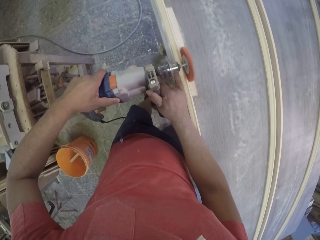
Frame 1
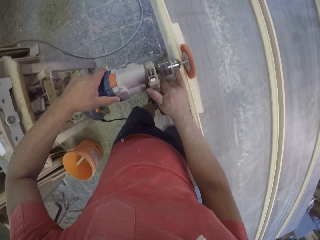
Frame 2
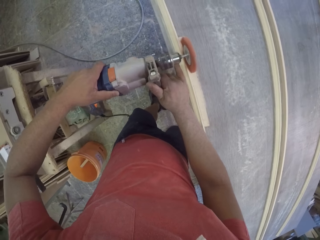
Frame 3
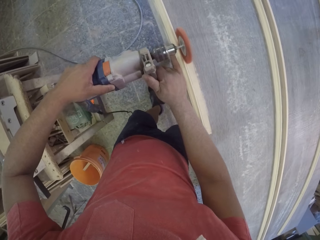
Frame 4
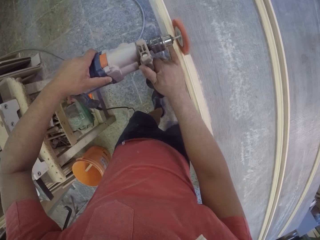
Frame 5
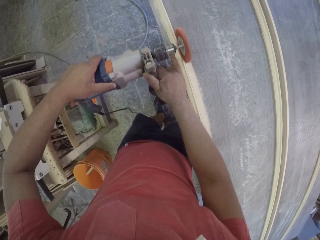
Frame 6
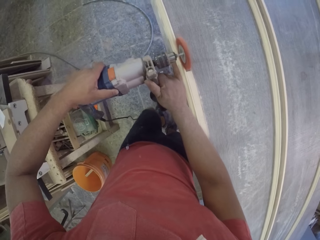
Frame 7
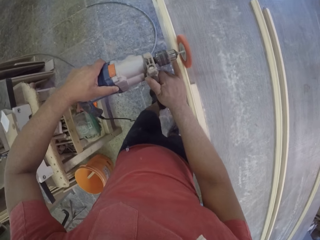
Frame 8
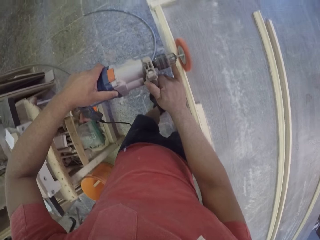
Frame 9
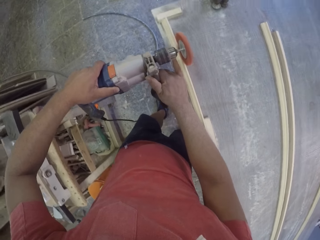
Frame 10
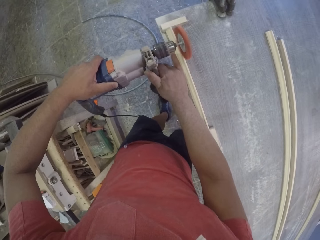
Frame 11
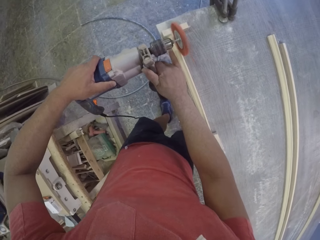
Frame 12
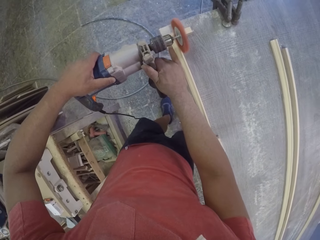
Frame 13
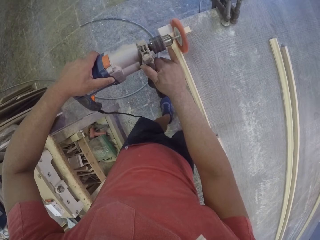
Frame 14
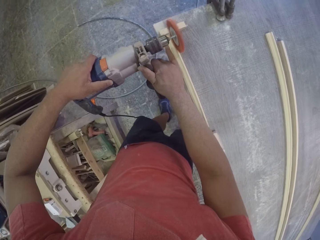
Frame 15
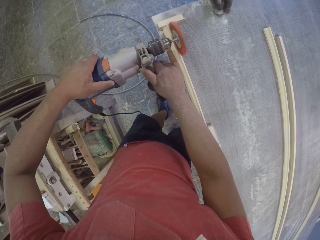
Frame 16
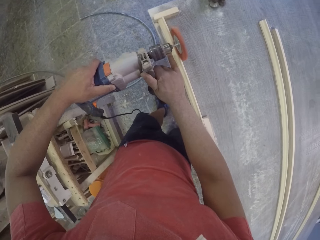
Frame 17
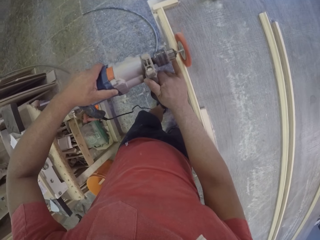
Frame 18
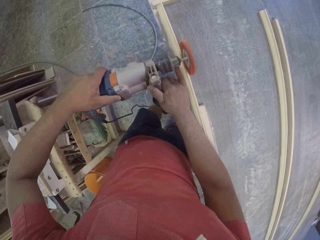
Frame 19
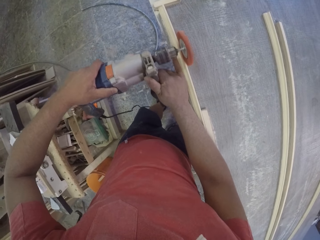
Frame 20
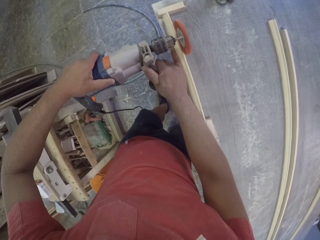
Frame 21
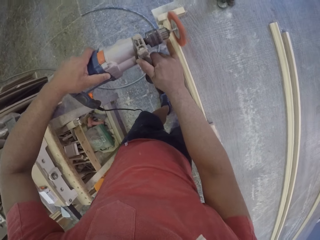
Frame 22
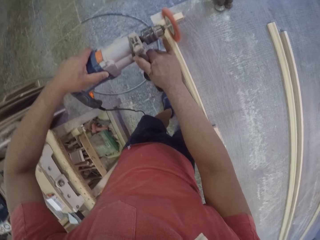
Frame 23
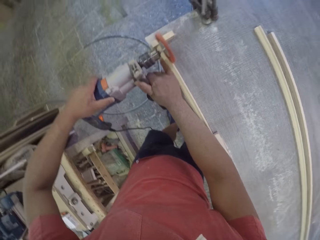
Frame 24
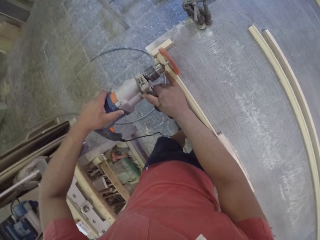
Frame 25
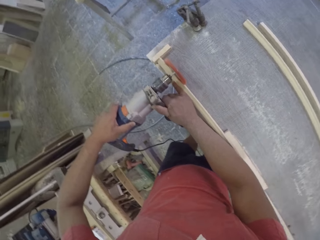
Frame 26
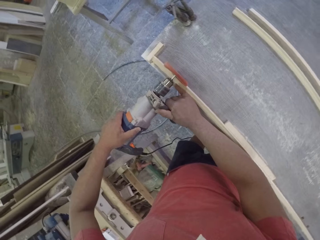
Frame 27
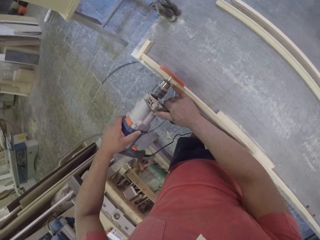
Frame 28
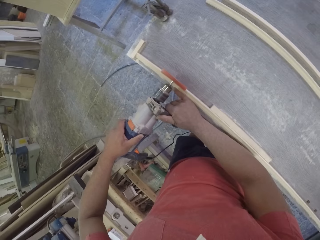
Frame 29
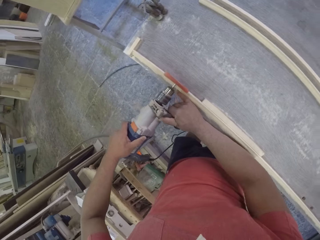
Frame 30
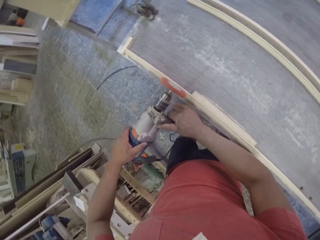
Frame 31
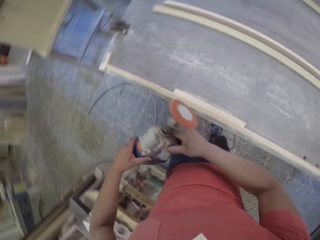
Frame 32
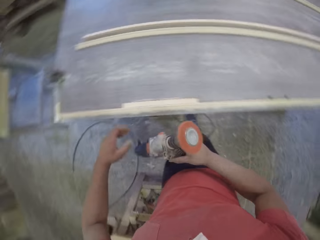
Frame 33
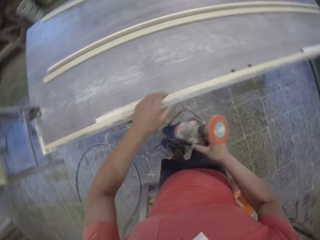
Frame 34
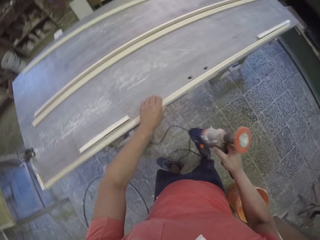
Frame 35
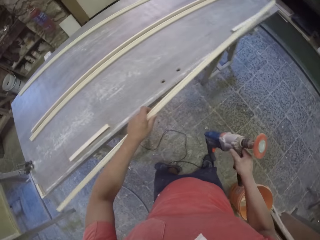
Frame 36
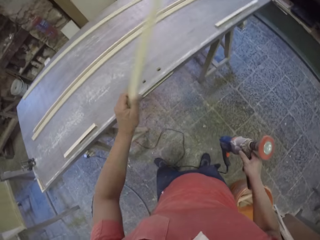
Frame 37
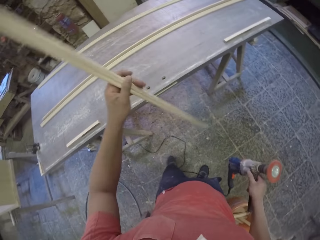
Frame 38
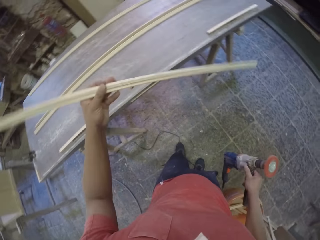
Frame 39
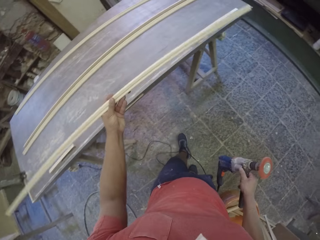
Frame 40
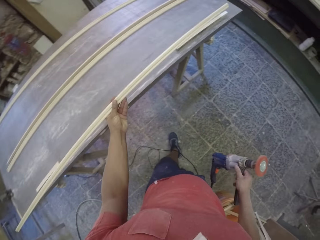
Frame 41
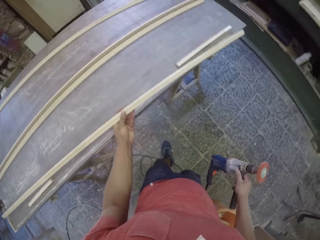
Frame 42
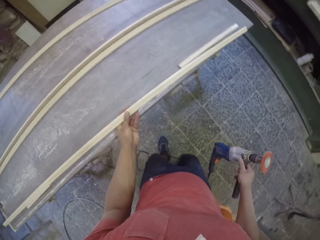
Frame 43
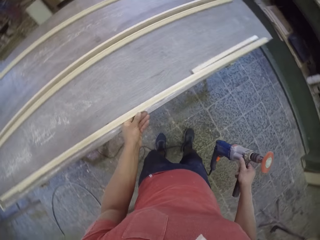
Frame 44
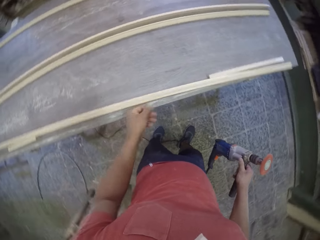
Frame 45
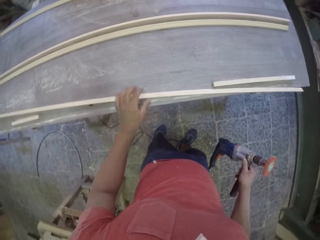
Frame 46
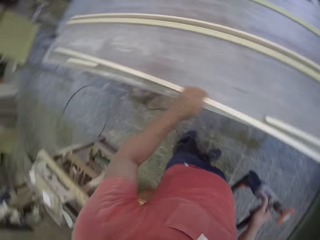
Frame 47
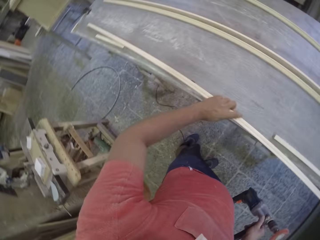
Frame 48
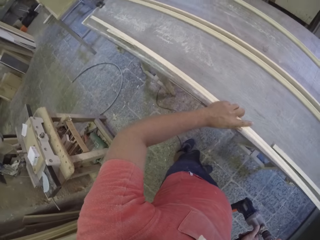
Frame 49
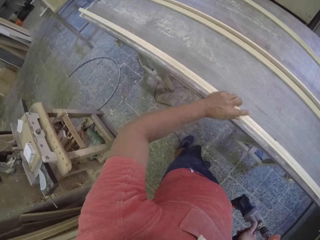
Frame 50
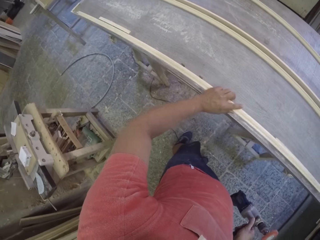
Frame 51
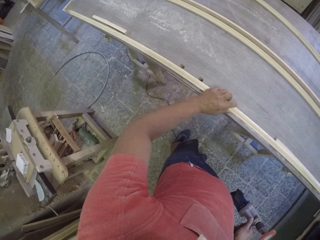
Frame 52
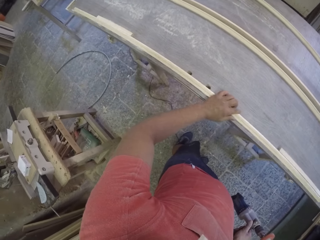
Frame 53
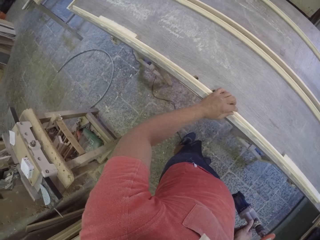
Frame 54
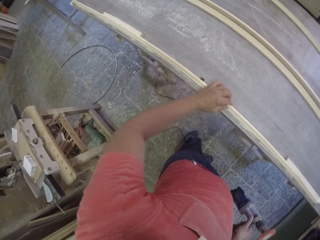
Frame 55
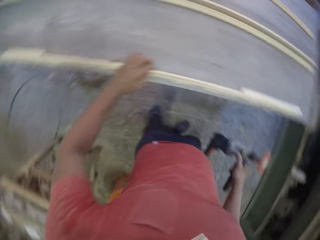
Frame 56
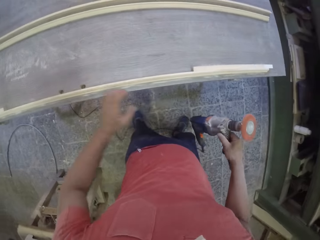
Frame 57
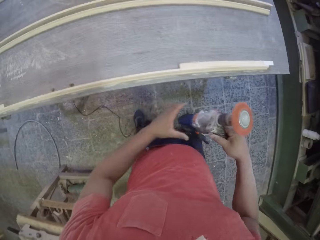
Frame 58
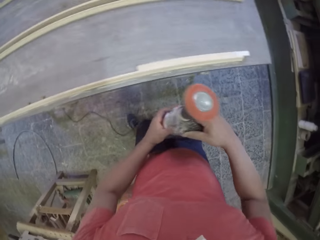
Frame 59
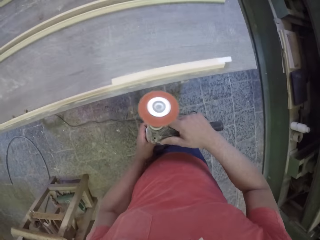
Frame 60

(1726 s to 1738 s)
The camera wearer turns the wood on the table.

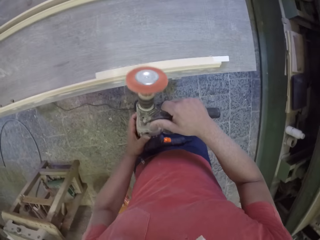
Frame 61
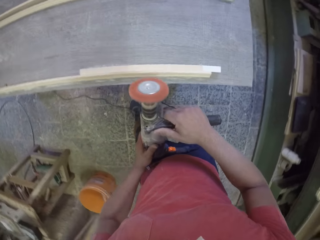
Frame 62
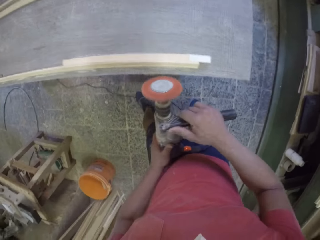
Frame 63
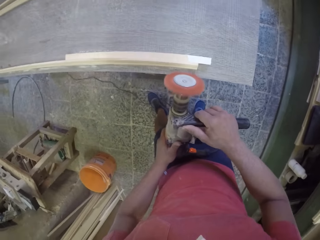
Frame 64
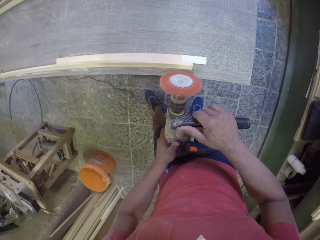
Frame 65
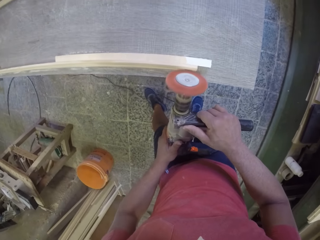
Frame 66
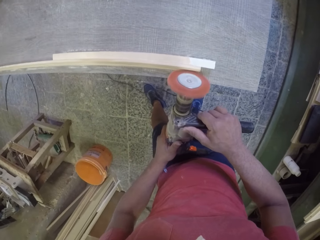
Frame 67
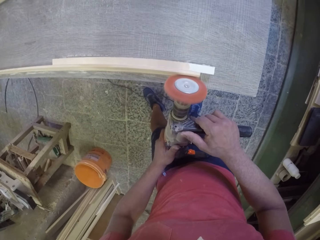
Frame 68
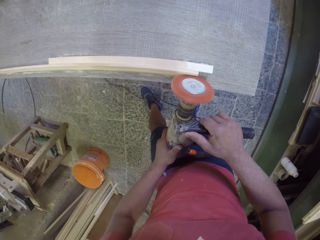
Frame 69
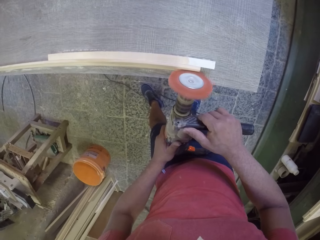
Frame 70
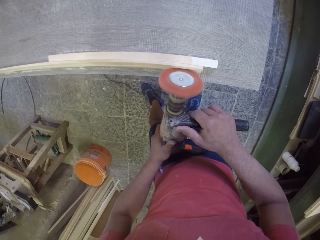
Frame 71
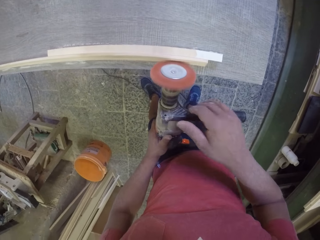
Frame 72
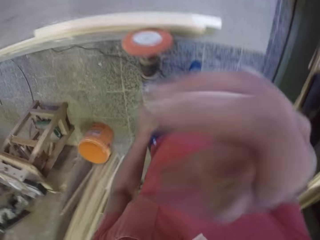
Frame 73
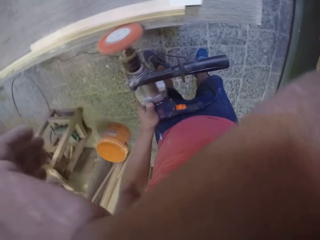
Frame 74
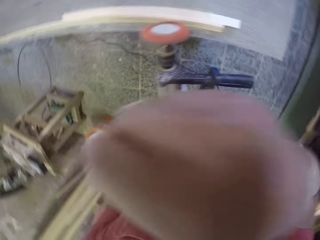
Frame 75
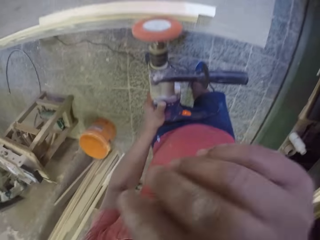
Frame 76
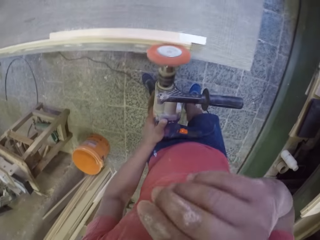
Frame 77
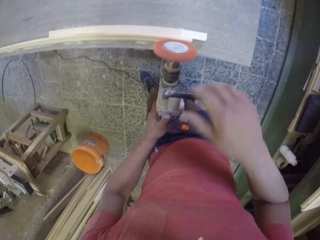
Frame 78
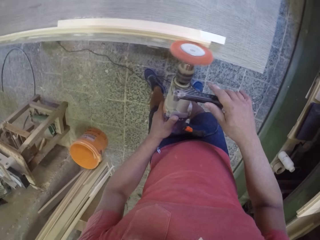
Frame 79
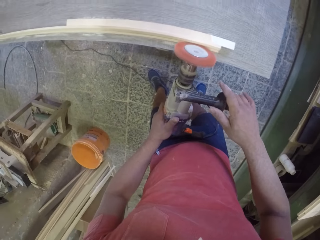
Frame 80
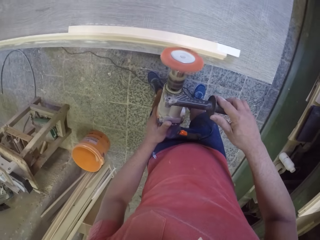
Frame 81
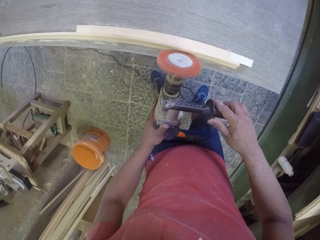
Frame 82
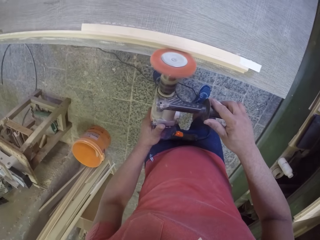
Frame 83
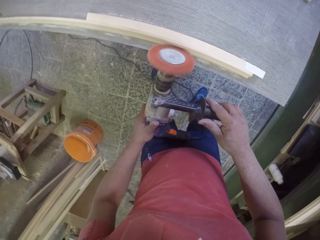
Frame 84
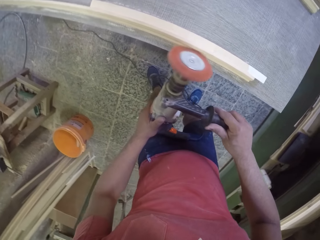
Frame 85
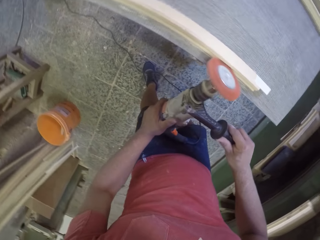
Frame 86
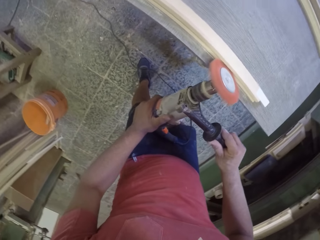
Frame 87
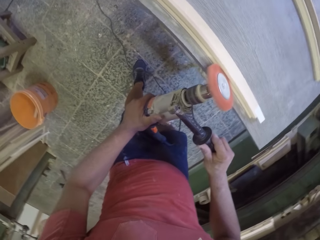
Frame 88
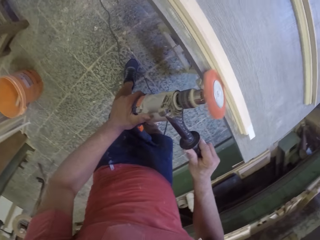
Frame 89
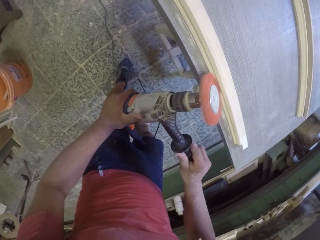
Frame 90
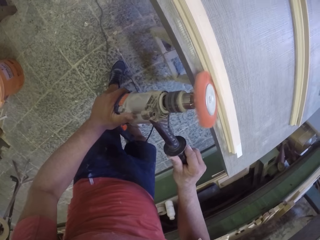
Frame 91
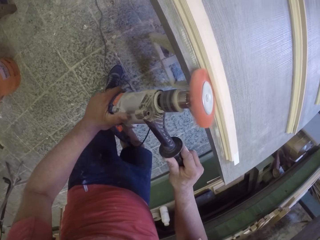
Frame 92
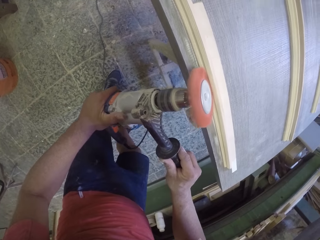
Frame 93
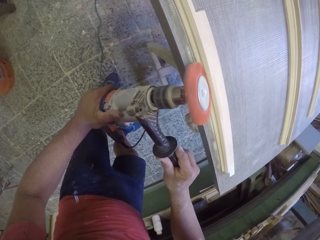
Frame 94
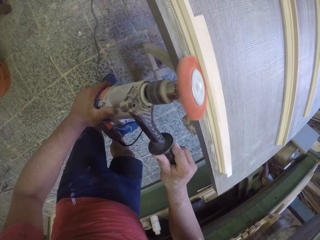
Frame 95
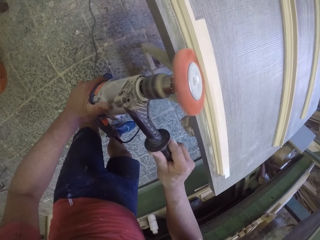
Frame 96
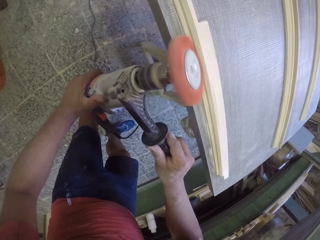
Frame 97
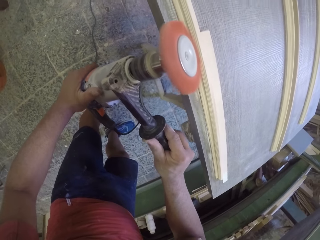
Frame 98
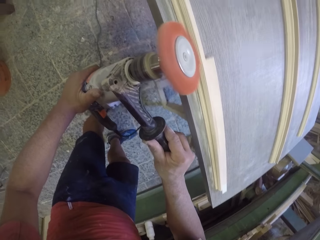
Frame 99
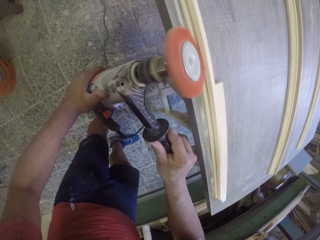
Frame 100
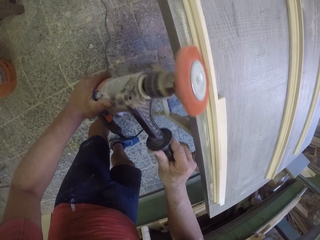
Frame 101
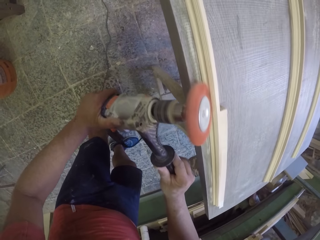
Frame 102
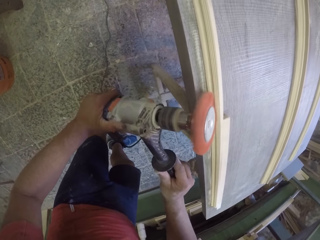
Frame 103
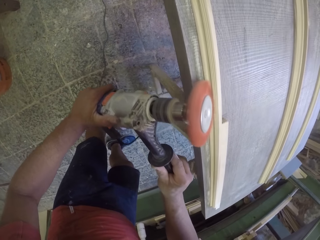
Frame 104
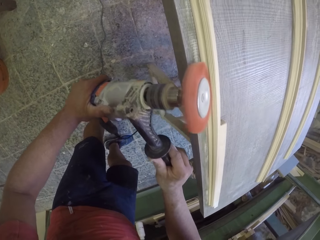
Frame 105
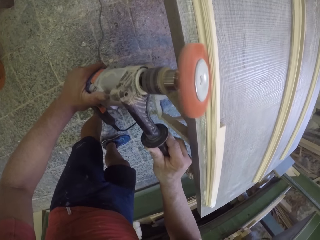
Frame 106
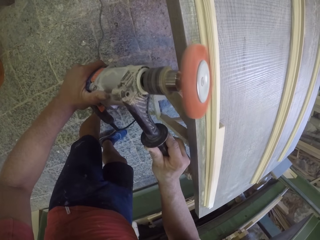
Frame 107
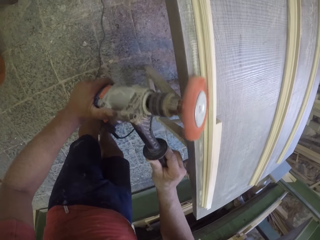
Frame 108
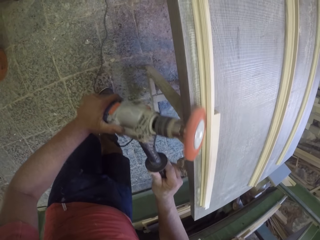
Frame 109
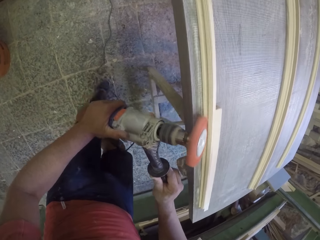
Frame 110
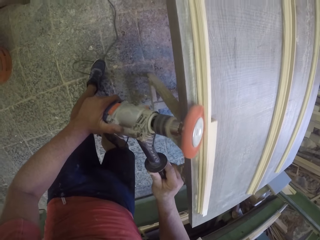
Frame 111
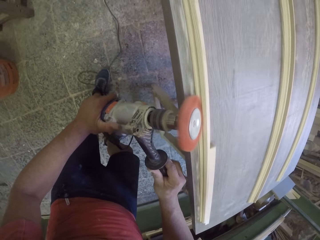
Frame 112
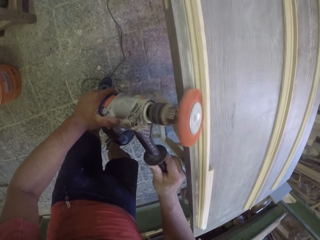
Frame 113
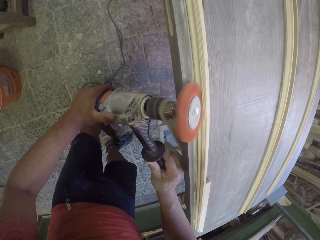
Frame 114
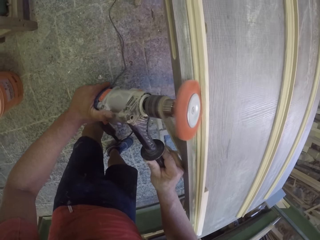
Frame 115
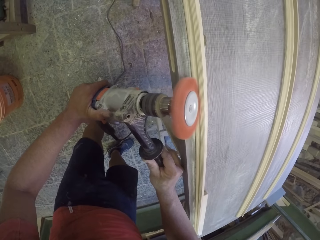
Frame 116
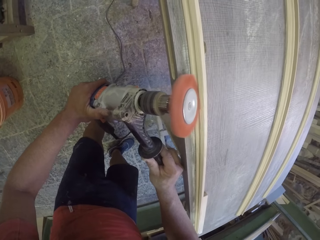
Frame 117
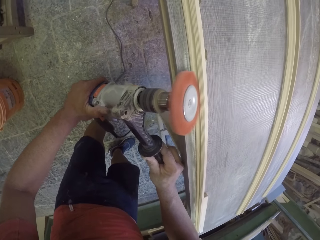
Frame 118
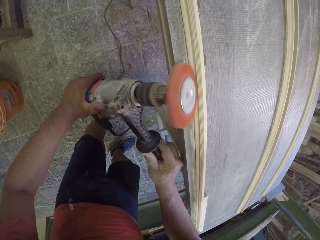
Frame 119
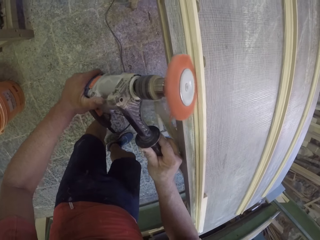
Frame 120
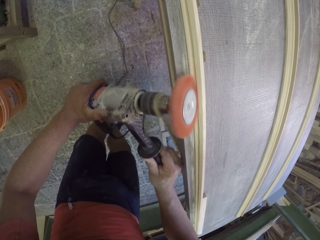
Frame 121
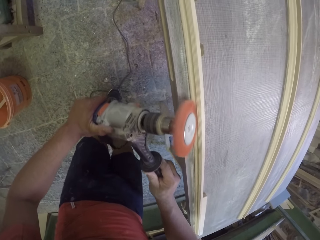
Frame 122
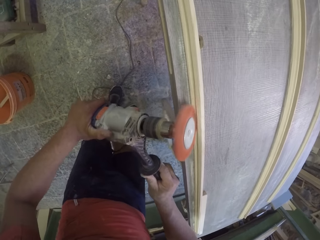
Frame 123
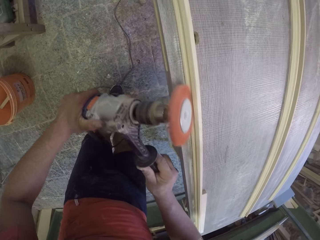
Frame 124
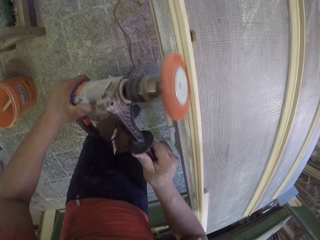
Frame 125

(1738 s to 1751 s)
The camera wearer touches something. They wipe the face with the hand. They soften the wood with the wood softener machine.
